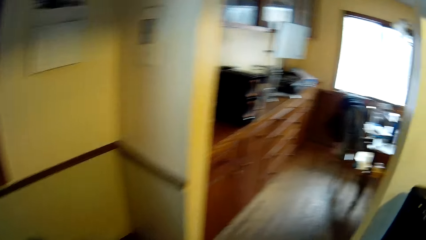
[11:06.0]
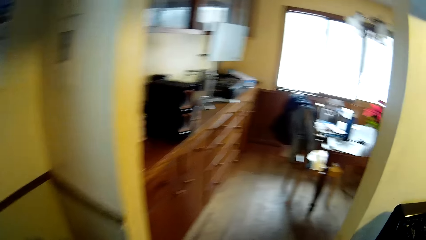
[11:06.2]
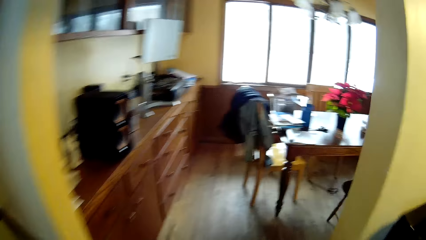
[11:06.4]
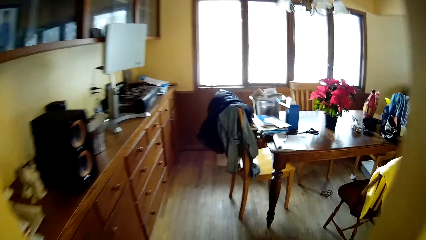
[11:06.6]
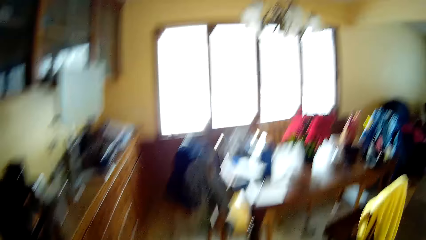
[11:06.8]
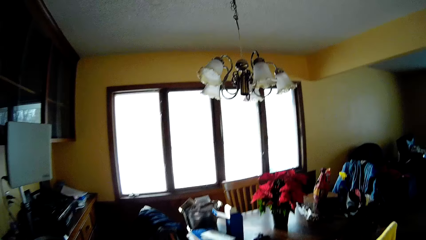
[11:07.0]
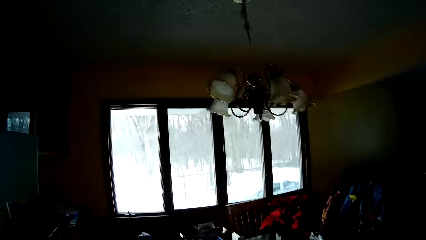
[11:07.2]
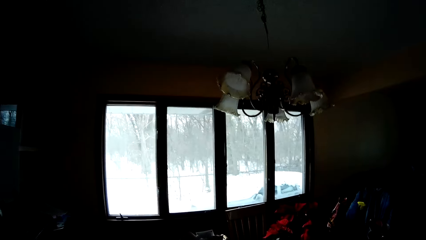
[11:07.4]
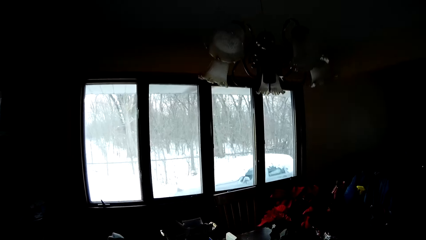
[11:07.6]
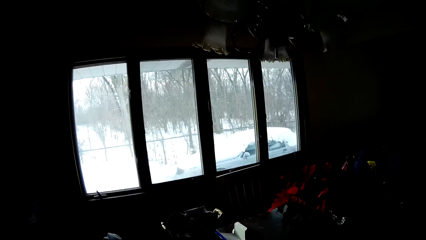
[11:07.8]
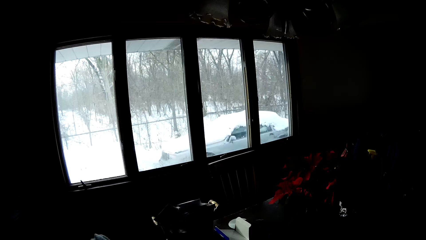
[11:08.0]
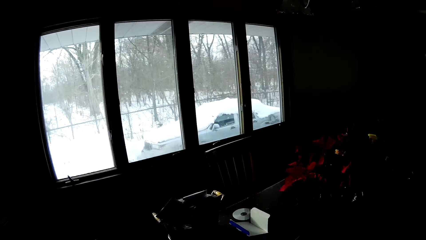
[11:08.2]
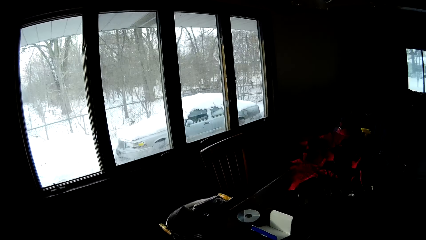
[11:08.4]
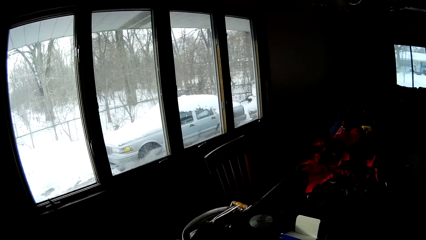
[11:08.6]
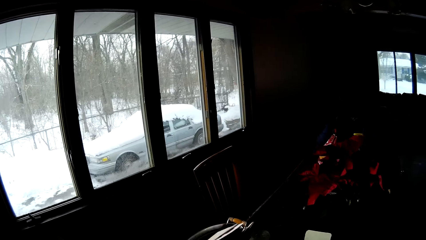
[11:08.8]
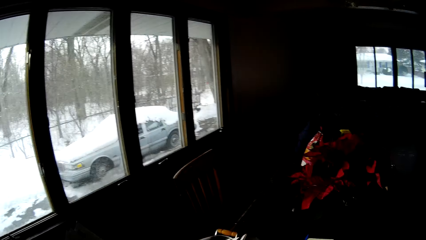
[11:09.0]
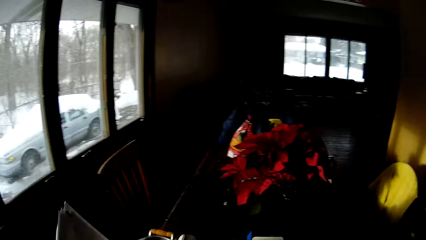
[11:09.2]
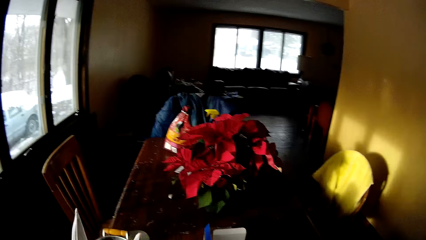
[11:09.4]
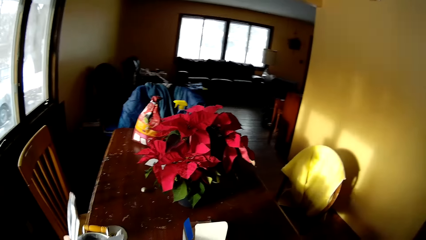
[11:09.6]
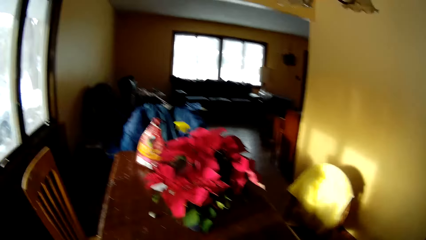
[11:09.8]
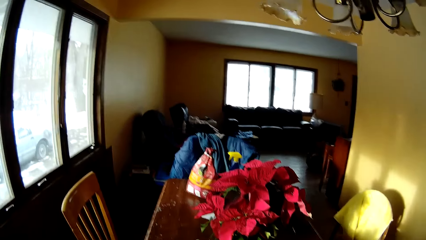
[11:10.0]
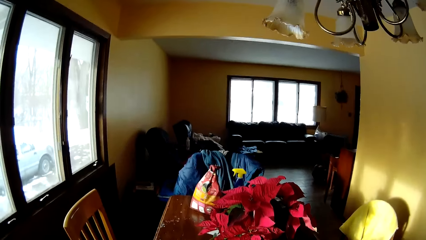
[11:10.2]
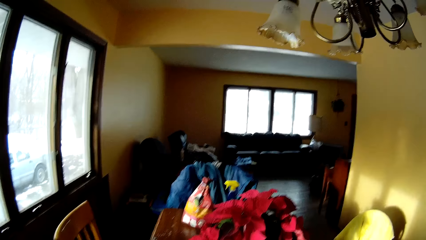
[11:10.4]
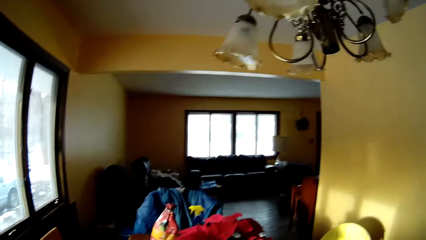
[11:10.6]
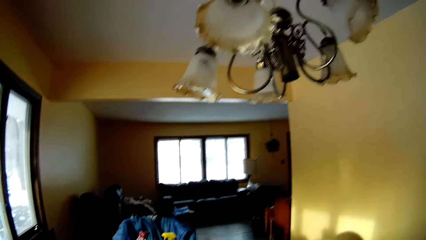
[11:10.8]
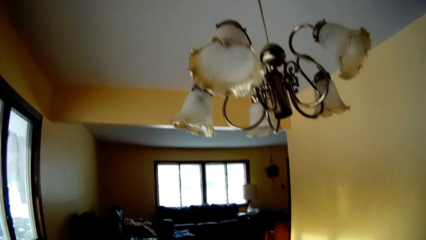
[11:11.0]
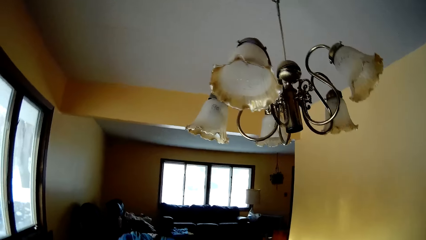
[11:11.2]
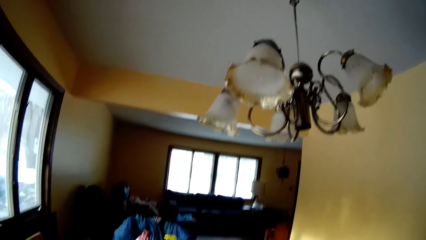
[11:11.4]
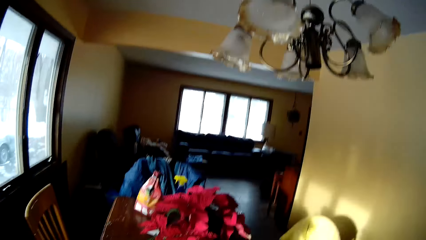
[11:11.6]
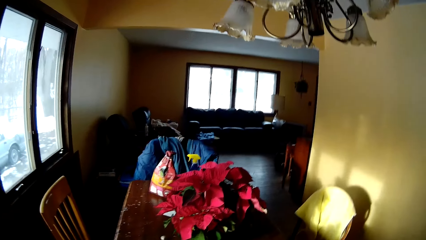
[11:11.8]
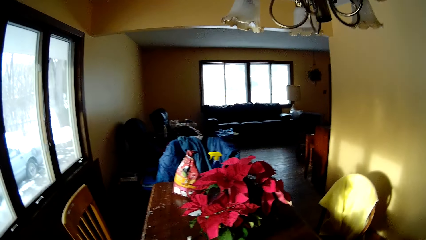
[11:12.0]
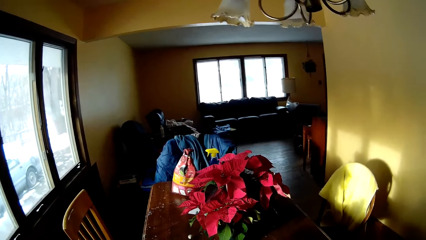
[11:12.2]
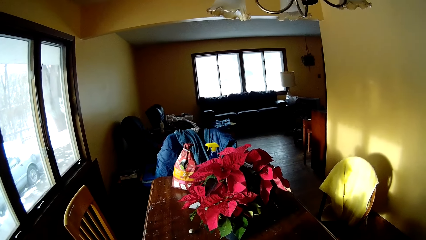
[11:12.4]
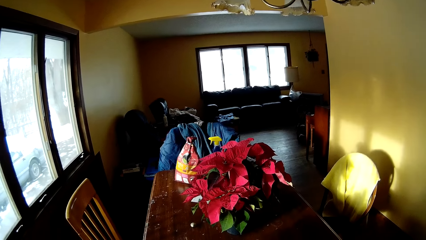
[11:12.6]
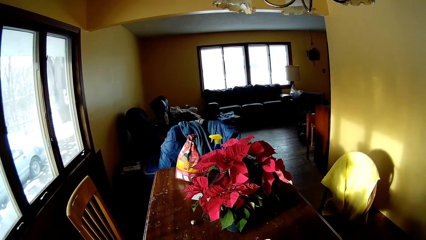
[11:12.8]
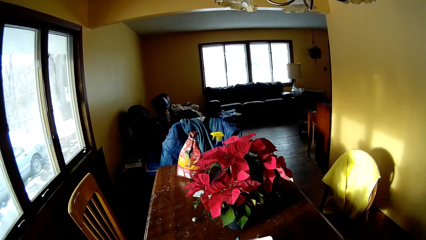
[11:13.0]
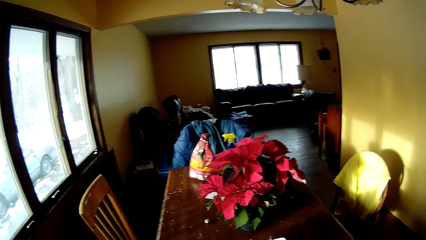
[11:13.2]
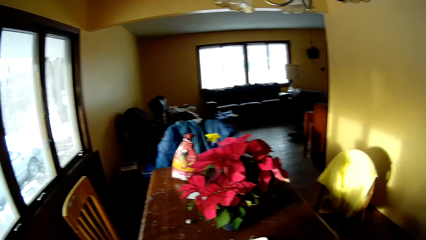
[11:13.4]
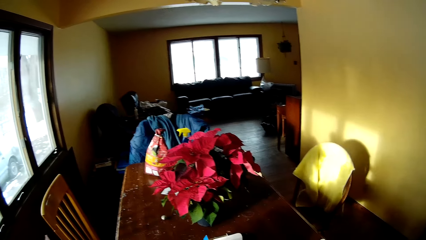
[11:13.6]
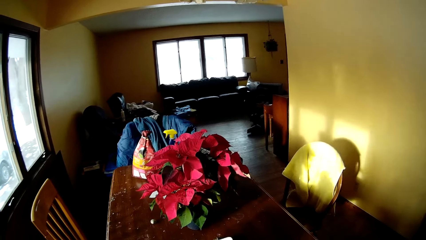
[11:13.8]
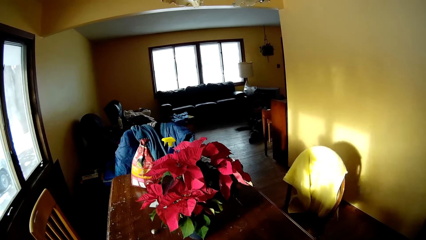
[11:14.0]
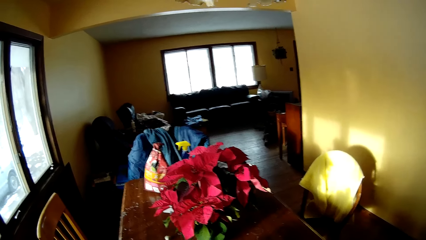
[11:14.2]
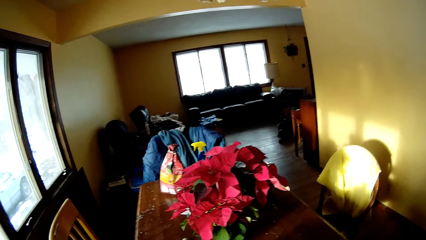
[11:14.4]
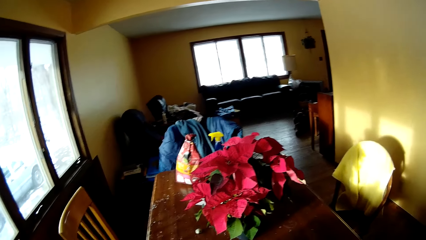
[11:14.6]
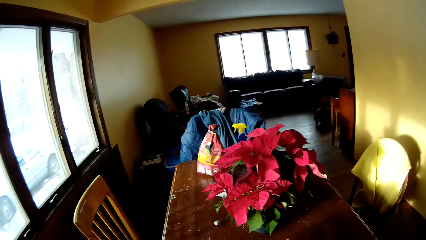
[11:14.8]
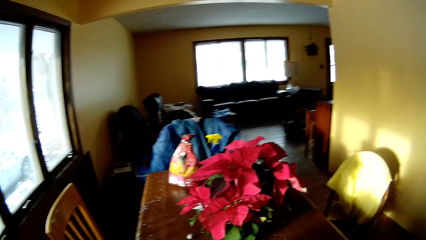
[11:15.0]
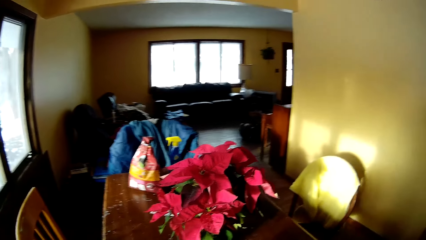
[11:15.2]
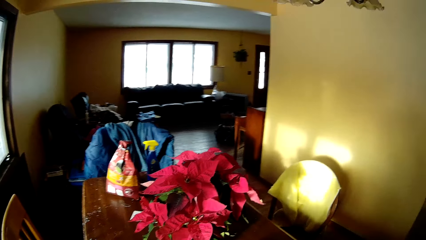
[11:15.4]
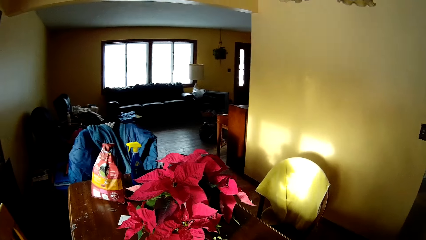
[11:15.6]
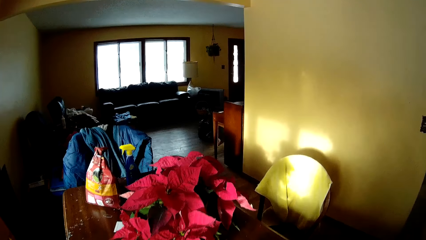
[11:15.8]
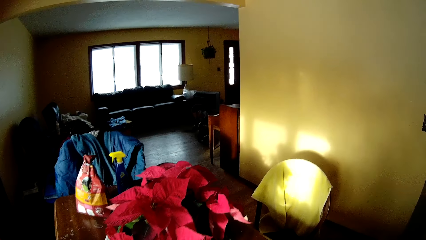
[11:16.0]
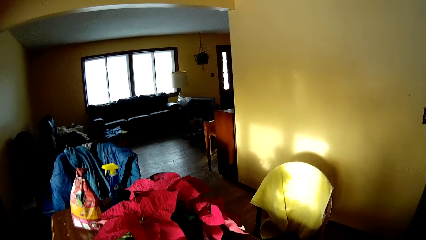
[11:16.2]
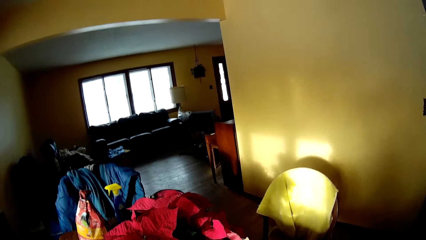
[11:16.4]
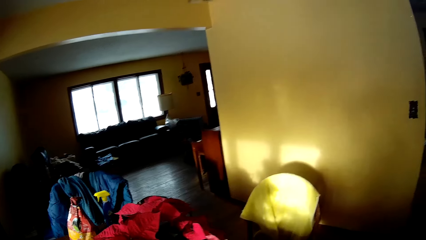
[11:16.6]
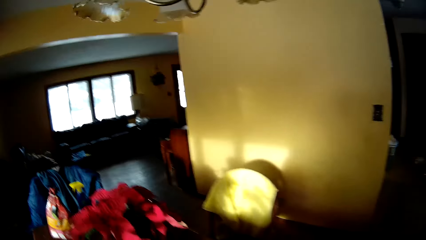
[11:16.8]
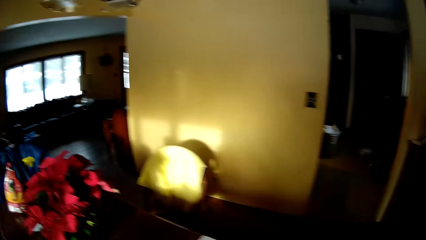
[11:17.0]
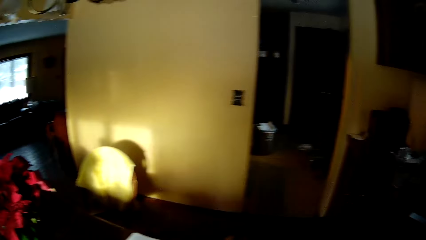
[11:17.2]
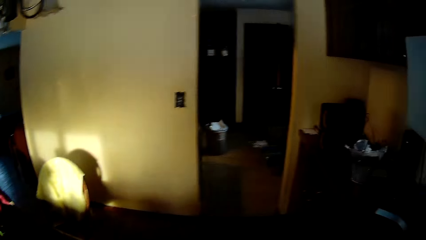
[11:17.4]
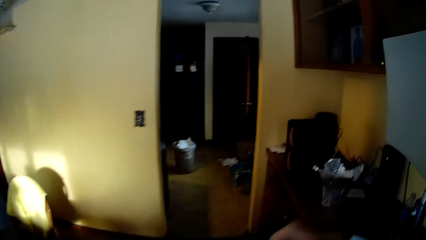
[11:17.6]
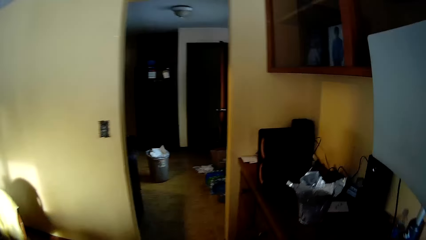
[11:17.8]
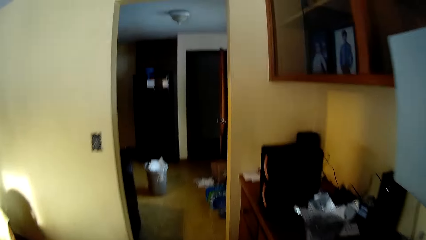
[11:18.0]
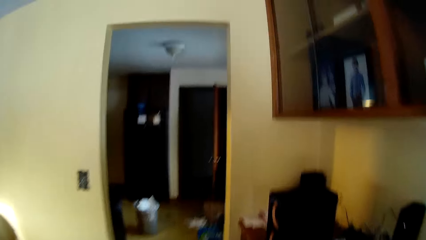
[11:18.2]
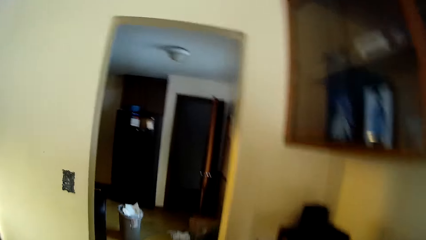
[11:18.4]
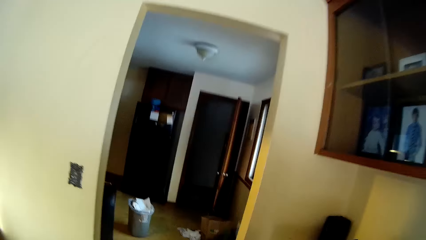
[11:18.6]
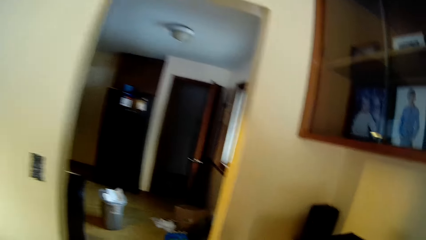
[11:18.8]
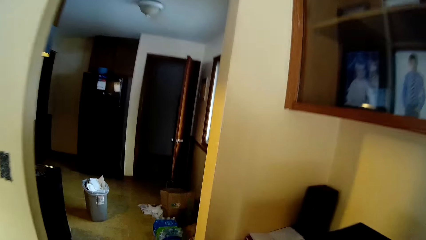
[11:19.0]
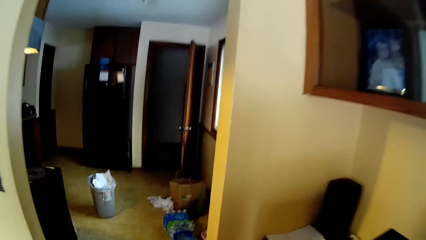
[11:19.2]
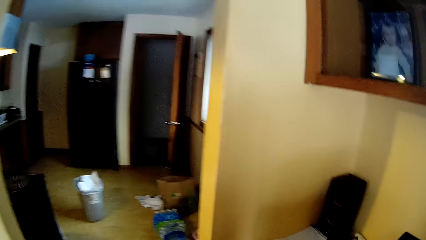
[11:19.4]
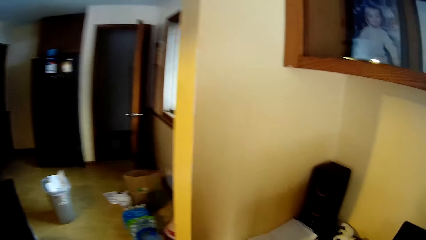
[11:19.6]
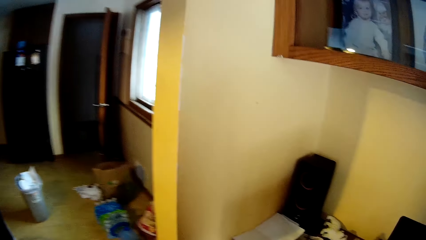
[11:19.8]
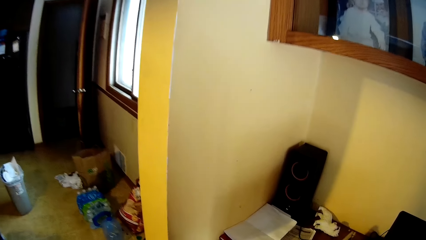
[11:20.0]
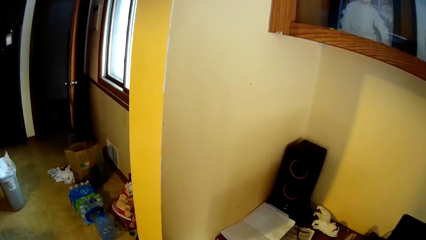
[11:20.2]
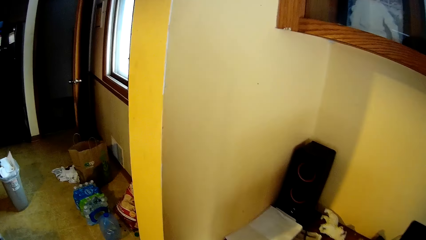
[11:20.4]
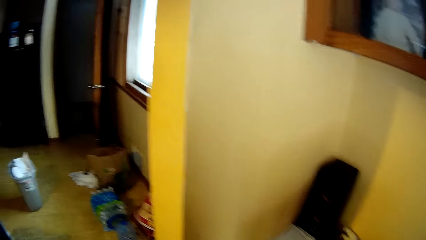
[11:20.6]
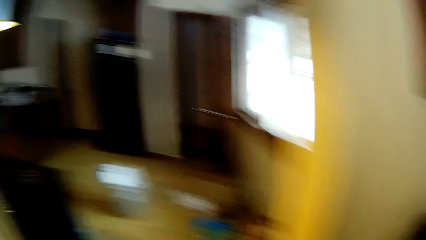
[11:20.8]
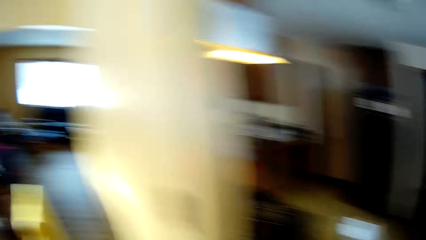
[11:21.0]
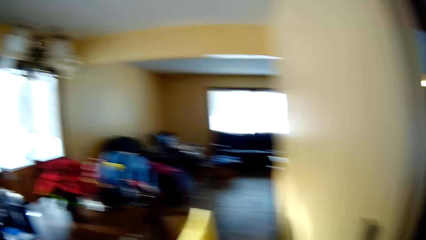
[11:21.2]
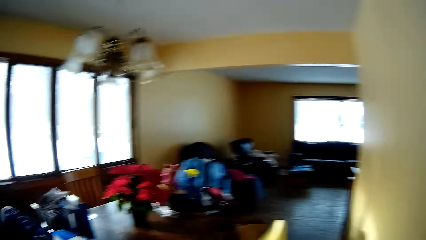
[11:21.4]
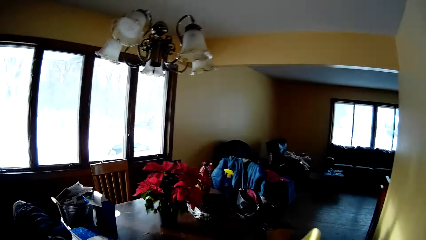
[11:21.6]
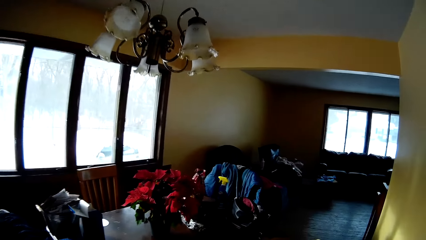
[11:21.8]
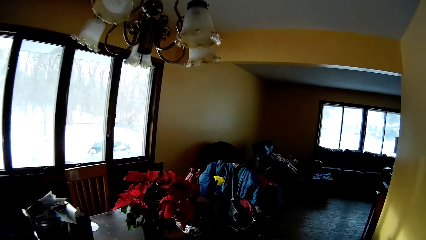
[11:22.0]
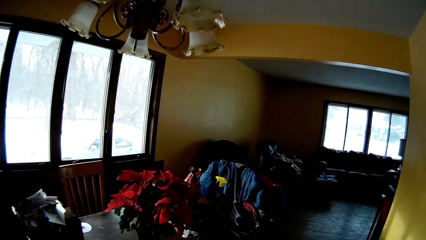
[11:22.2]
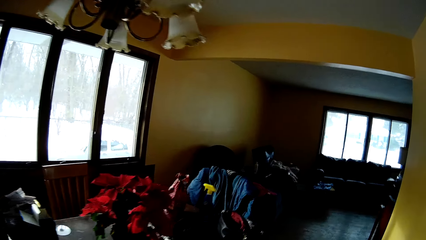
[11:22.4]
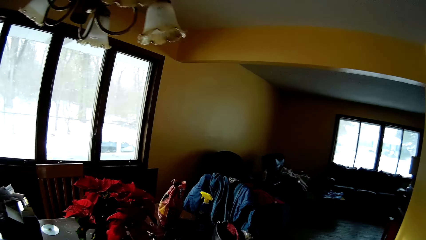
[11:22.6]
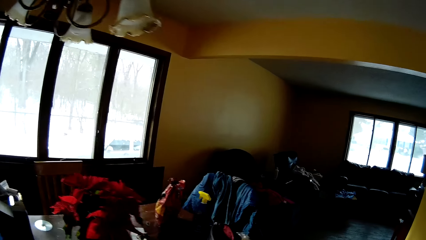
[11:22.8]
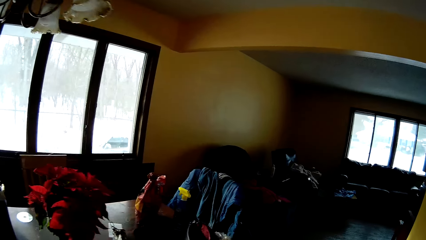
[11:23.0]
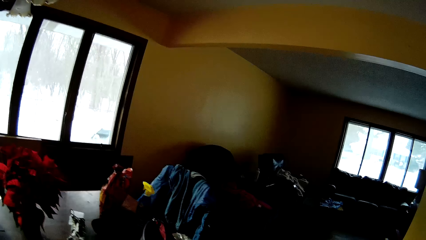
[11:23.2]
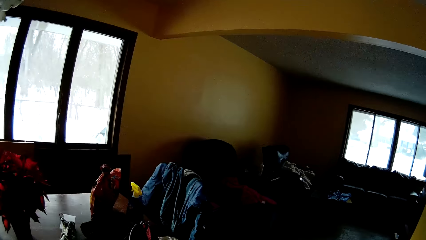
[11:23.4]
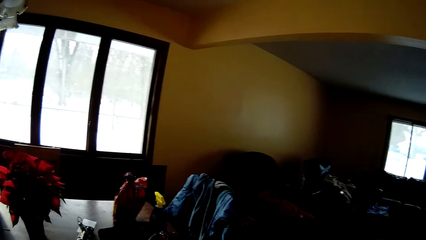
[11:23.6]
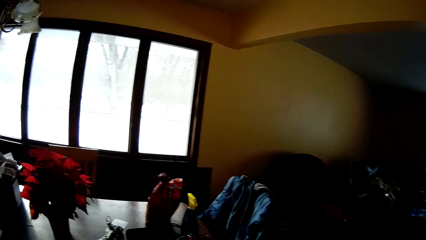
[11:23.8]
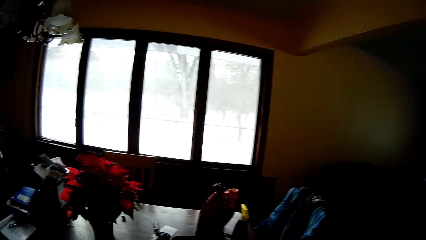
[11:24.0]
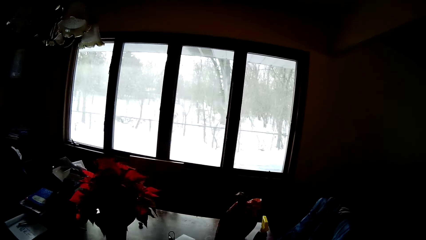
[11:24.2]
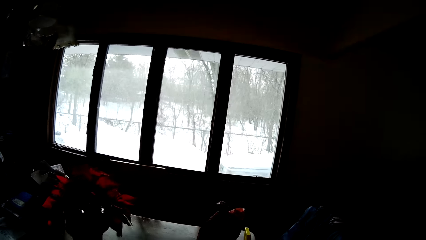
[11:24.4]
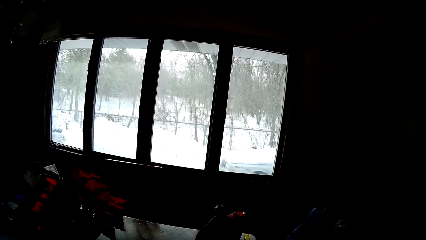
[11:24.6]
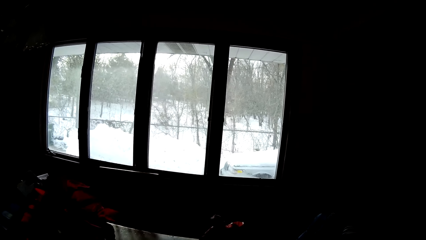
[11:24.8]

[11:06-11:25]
The camera wearer walks out of the kitchen into the dining room. They move around the window. They look around the house. They look around the dining table. They walk towards the kitchen door. They move around the house. They look around the house. They walk towards the dining table. They move around the house.
